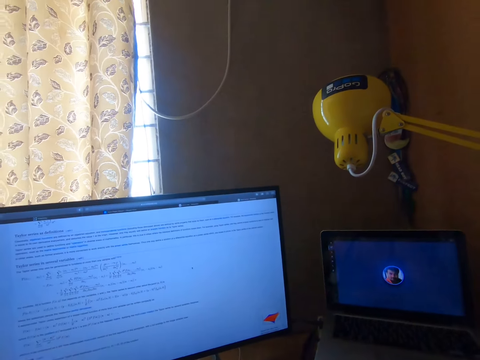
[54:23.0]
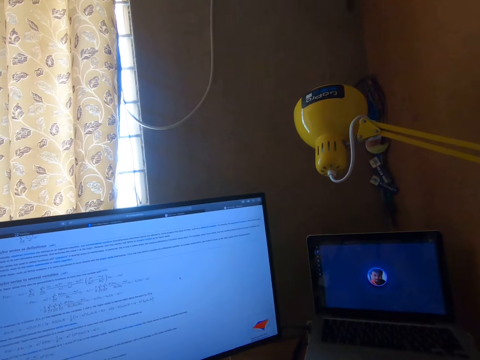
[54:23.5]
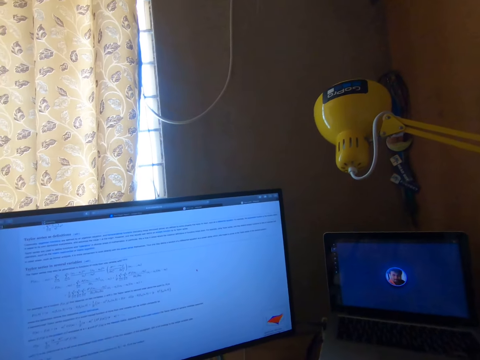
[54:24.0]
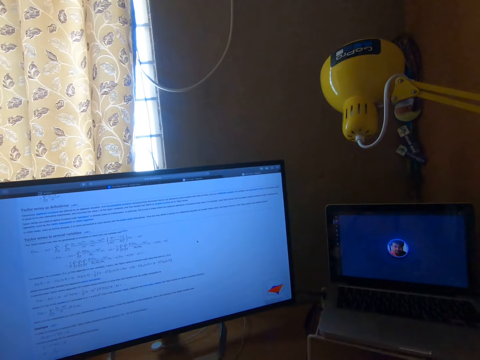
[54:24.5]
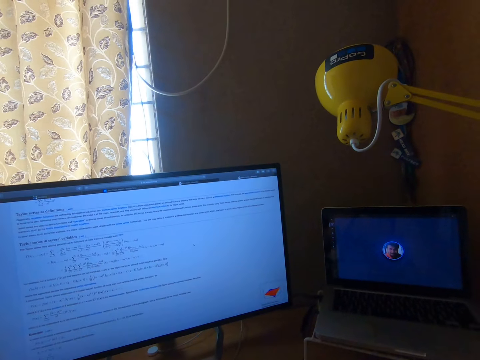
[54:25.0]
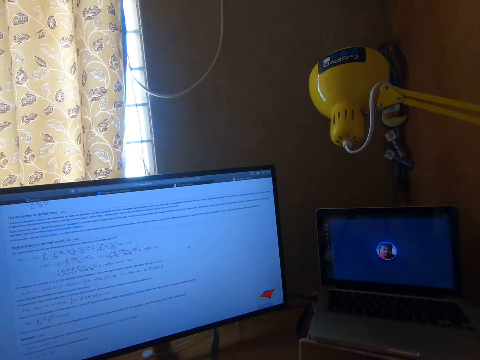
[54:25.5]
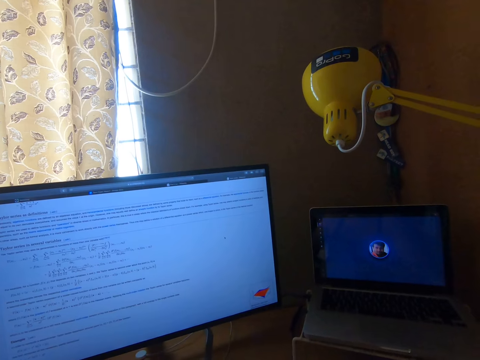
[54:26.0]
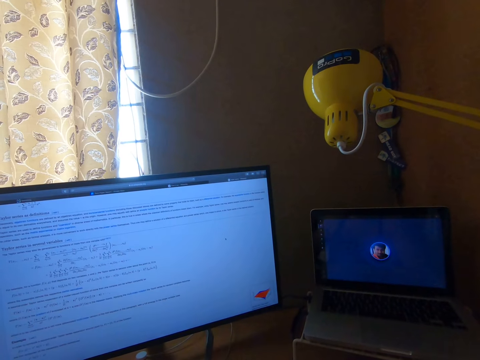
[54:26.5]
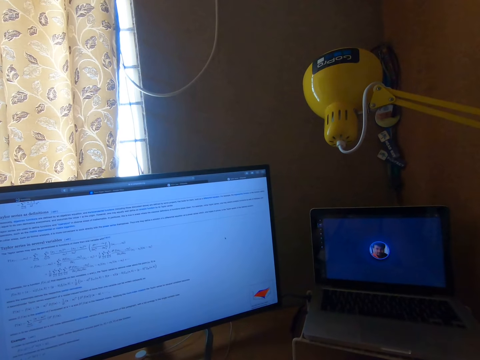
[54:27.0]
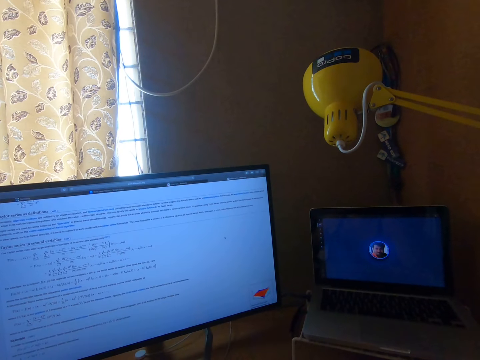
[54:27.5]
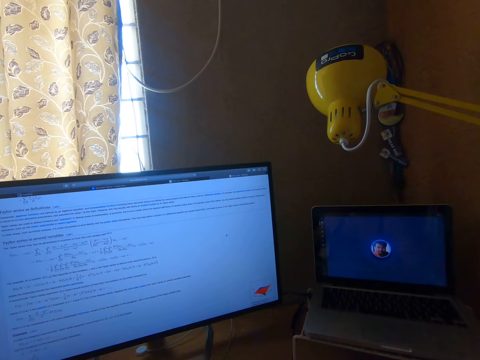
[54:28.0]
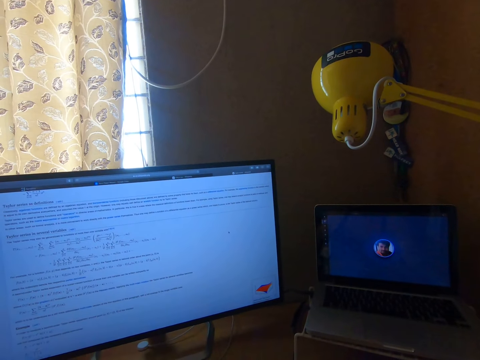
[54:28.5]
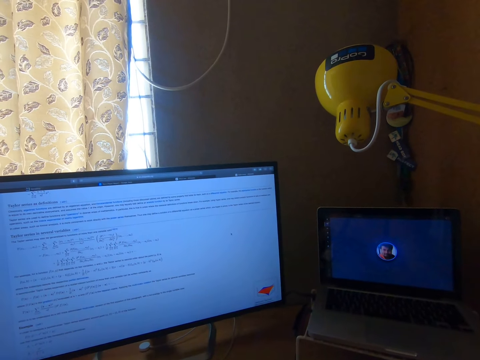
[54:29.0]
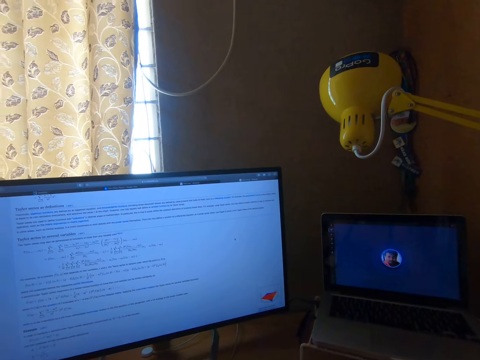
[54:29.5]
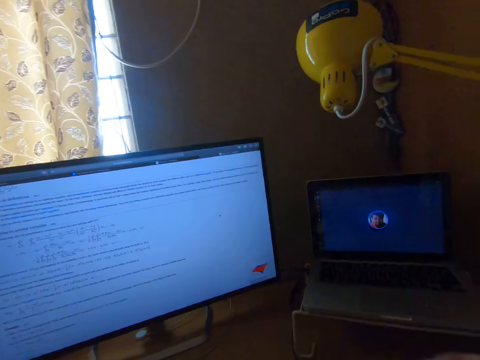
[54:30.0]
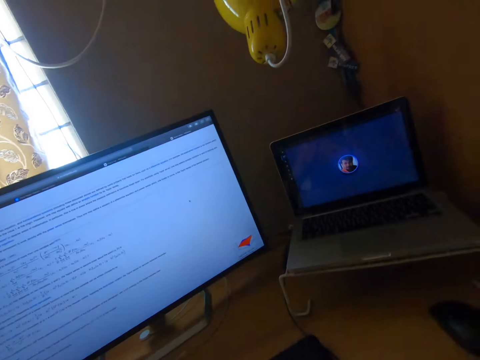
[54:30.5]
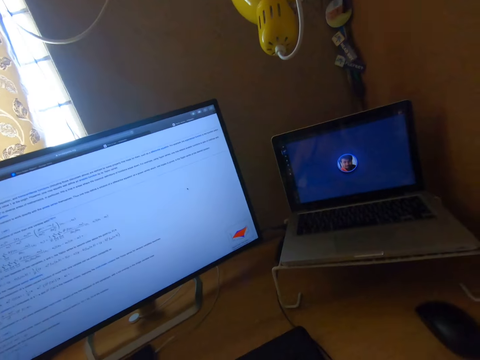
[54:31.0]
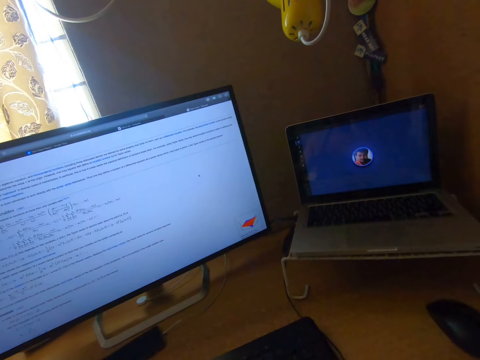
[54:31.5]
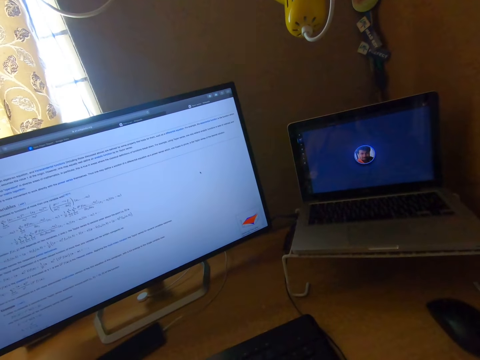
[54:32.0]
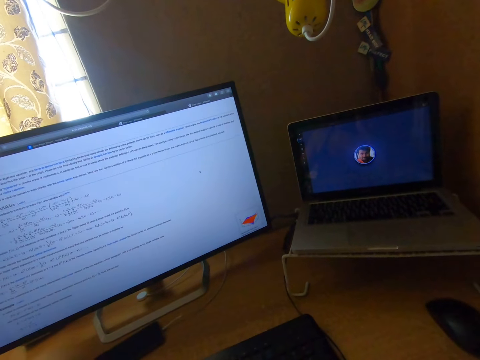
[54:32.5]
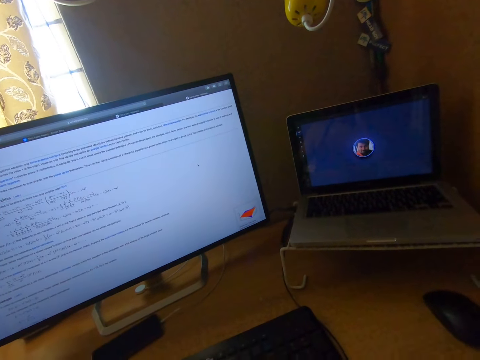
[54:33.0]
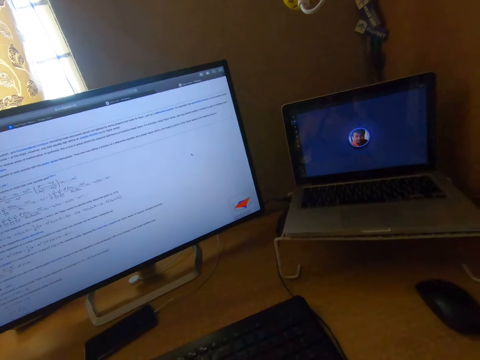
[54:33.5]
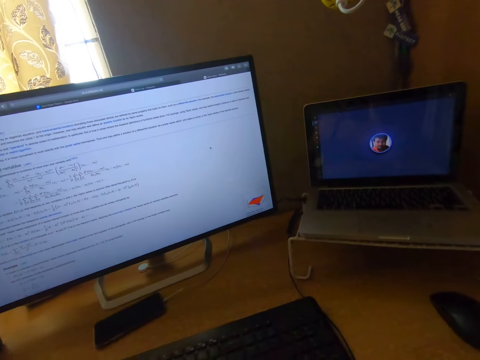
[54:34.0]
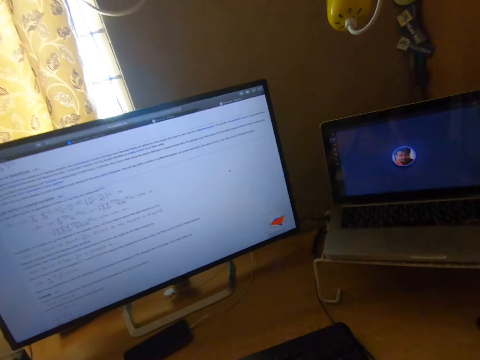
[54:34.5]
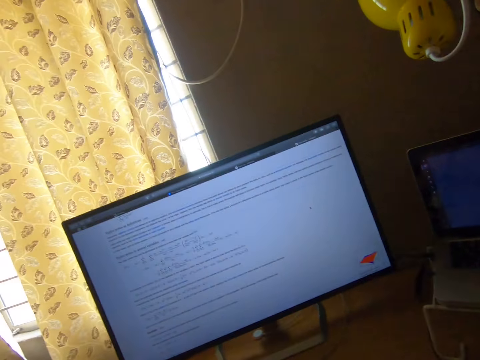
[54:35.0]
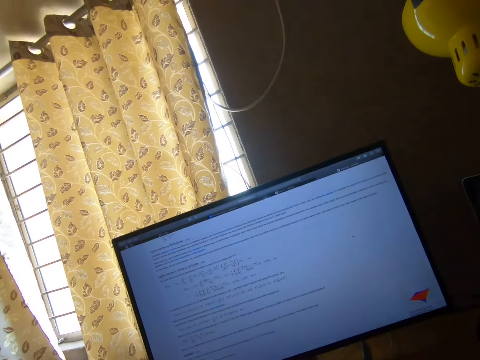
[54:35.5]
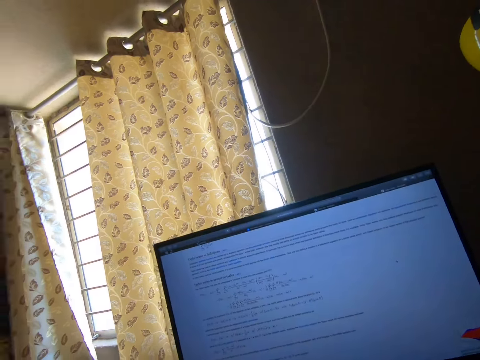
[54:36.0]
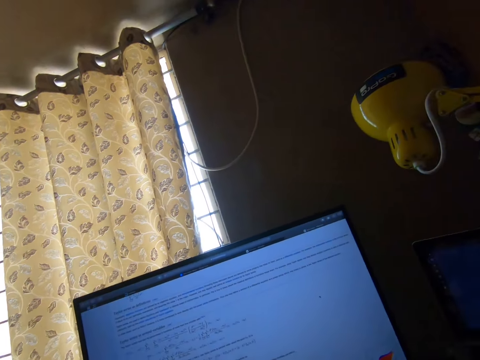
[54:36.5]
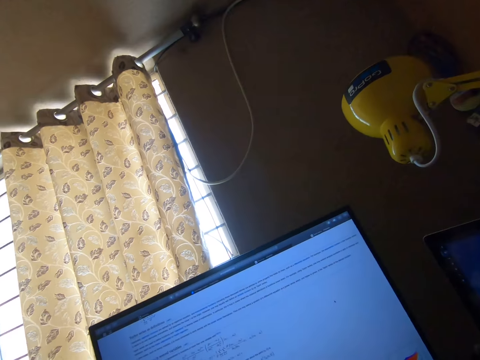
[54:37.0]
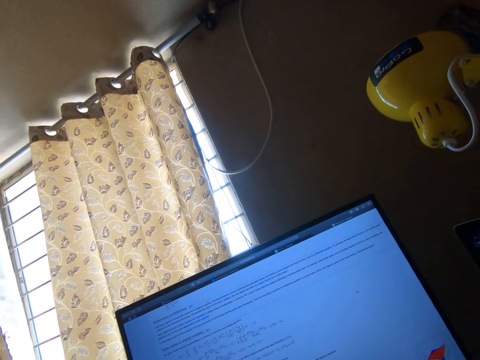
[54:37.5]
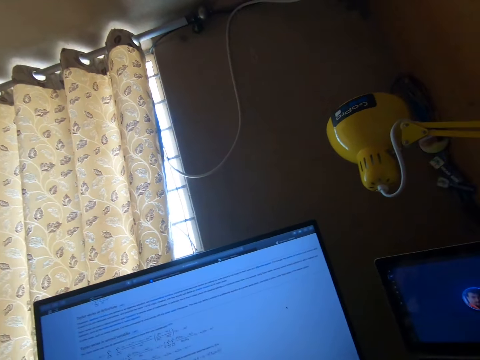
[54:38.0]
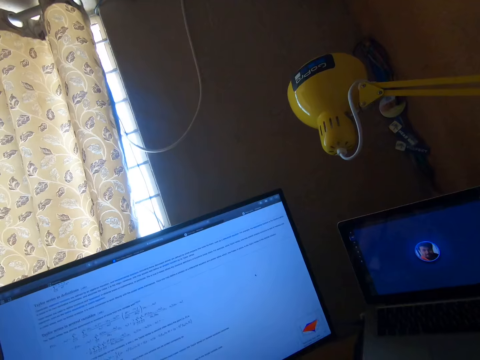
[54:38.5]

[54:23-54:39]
The camera wearer operates a screen. They stare at a monitor. They operate the screen. They stare at the monitor. They stare at a laptop. They operate the screen. They stare at the screen. They look around a room.

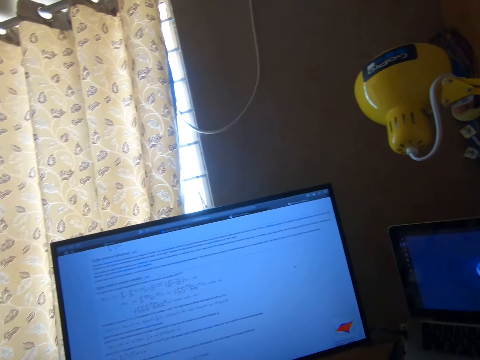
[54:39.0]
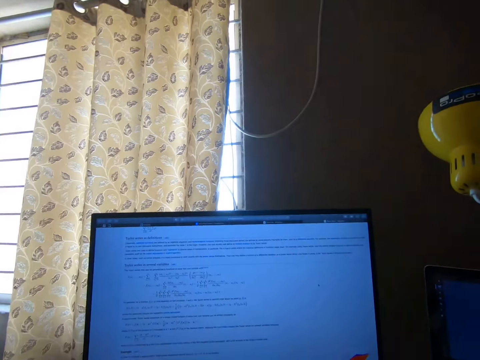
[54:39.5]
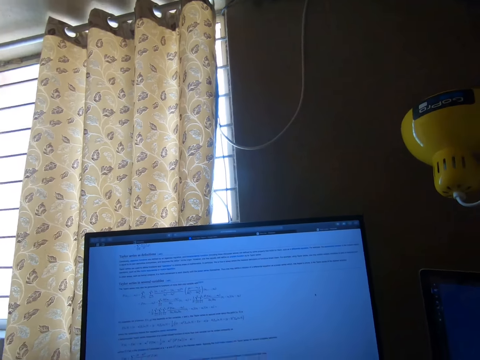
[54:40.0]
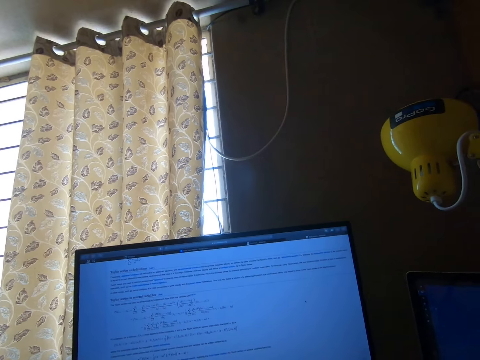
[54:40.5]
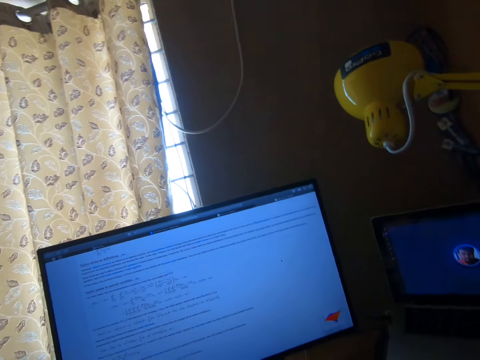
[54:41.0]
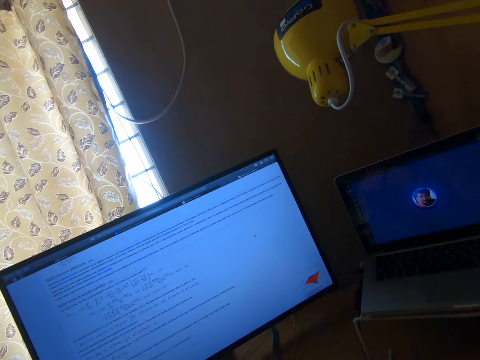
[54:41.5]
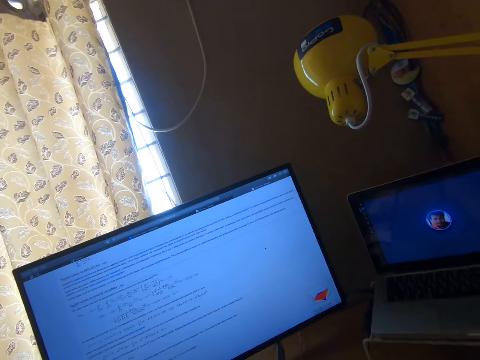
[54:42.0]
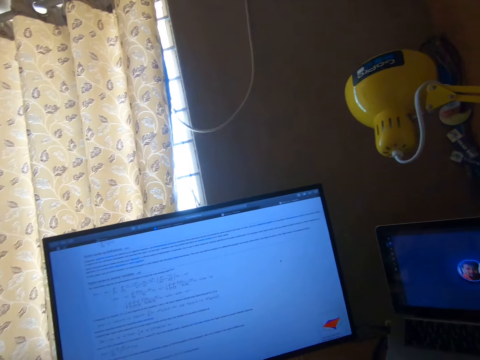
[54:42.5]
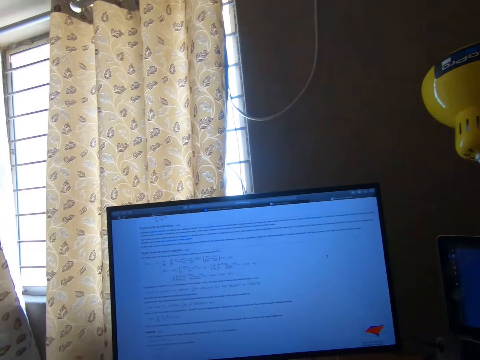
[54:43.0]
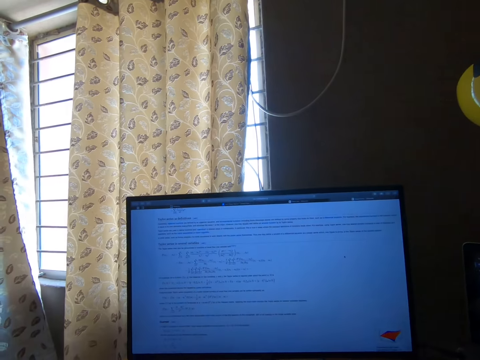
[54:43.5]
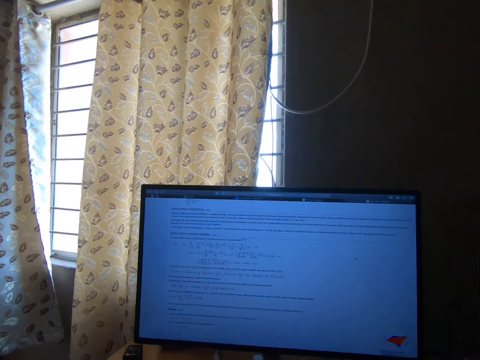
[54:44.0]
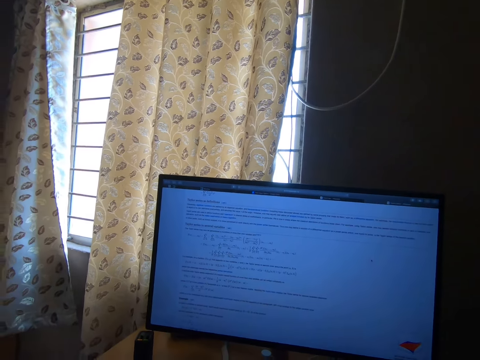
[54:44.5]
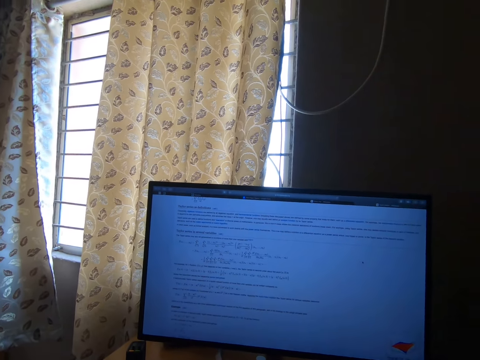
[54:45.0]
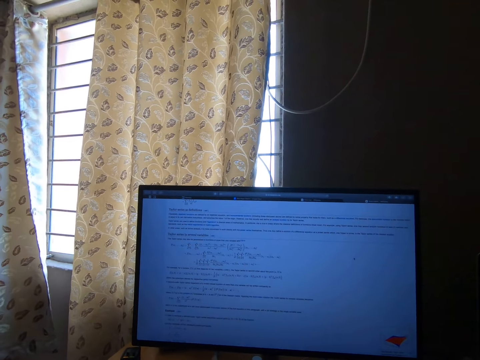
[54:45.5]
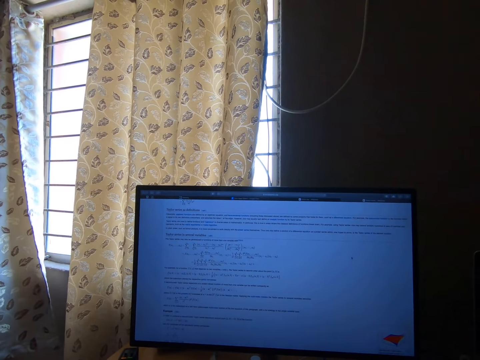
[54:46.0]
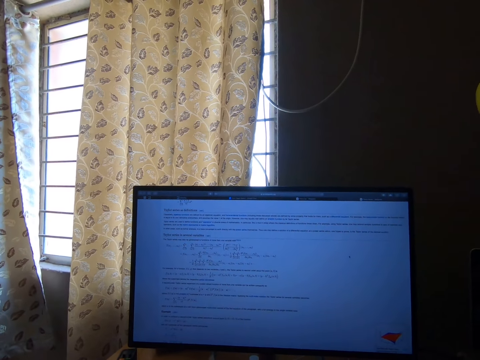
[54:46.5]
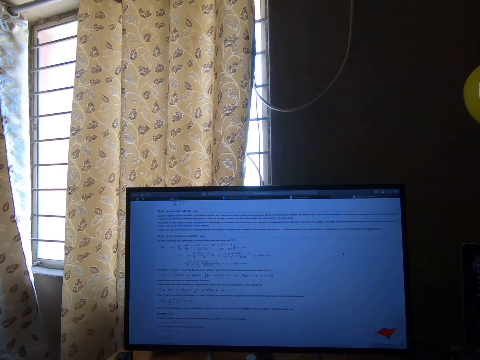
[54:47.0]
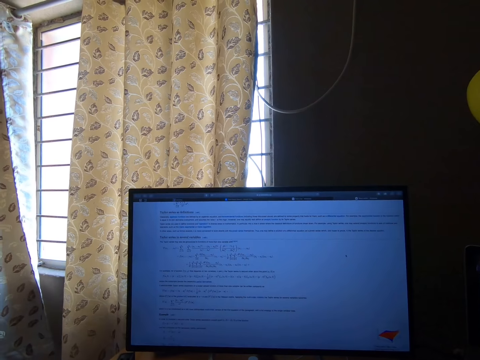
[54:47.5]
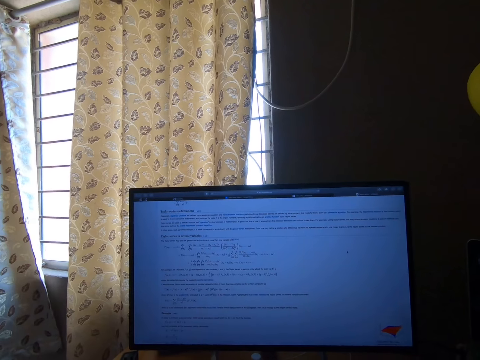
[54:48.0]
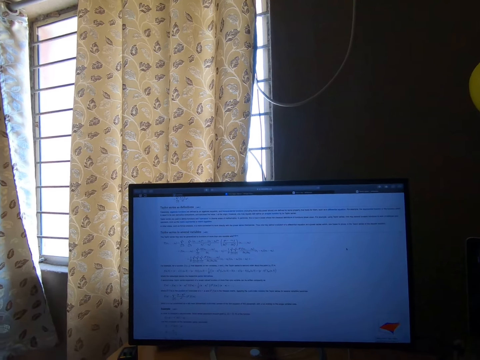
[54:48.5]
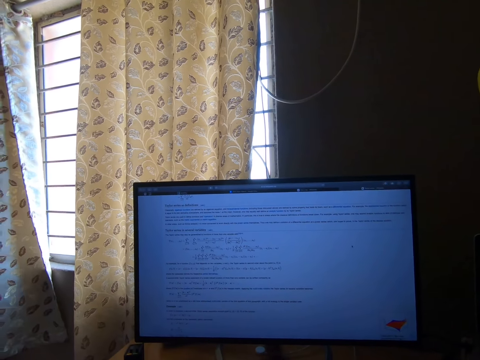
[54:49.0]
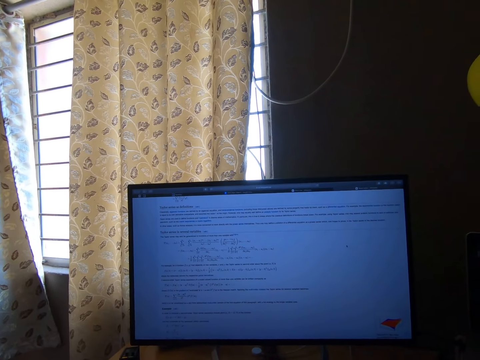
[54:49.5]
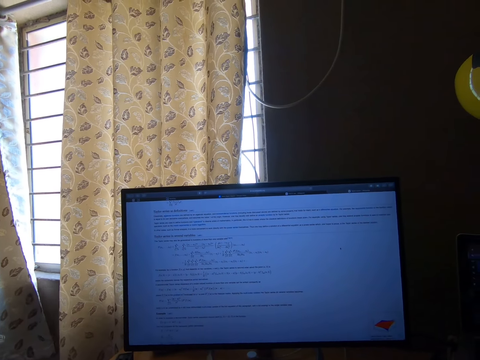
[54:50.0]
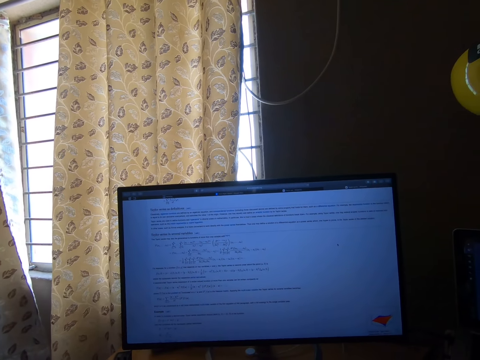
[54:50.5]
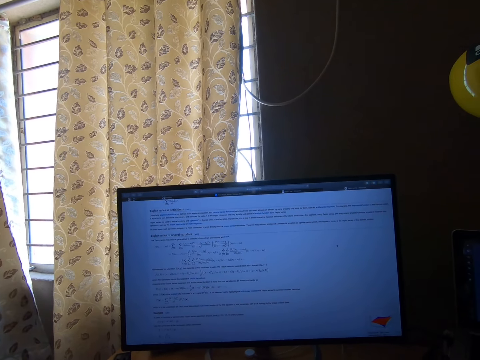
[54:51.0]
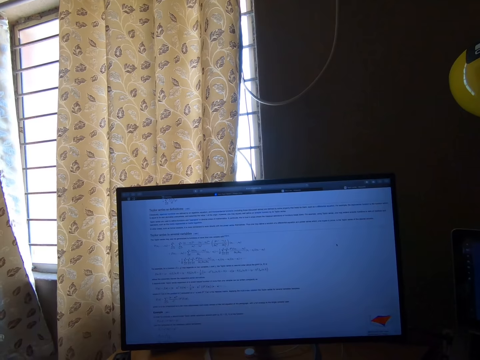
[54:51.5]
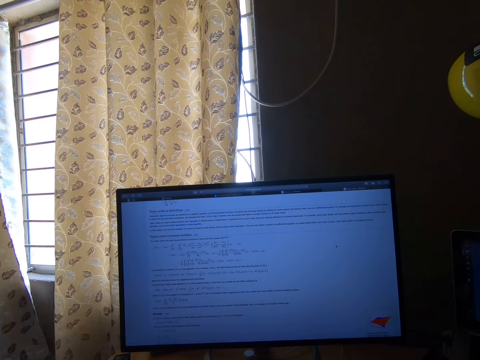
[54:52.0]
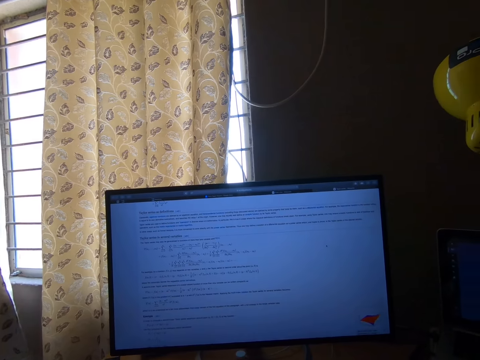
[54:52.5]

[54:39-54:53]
The camera wearer stares at the screen. They operate the screen. They stare at the screen.
